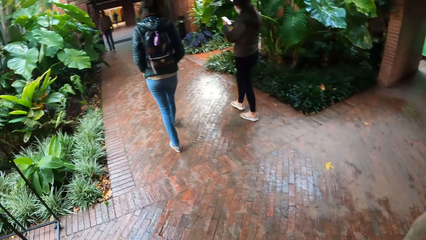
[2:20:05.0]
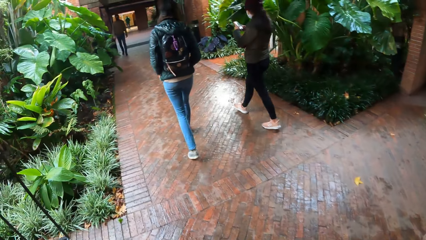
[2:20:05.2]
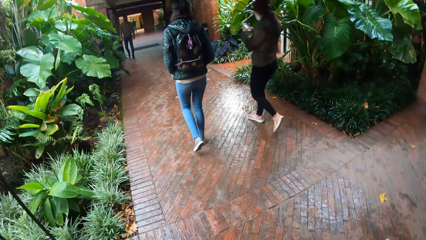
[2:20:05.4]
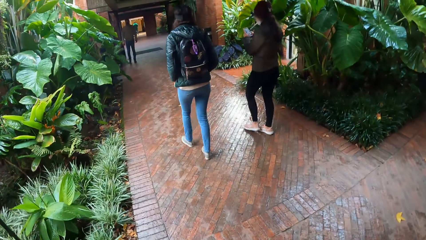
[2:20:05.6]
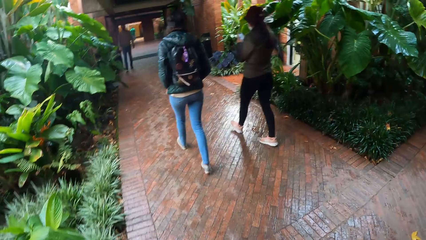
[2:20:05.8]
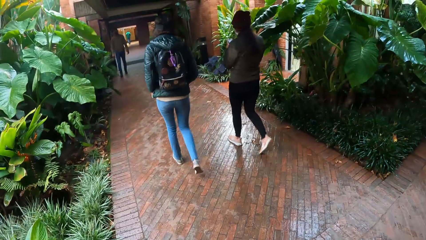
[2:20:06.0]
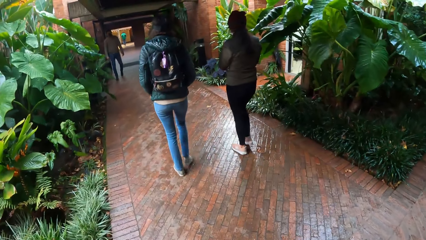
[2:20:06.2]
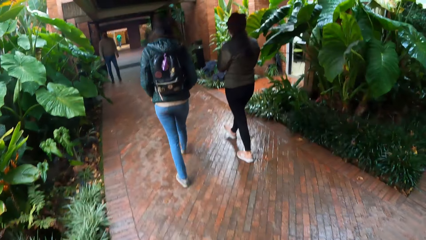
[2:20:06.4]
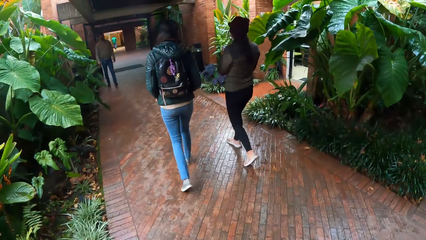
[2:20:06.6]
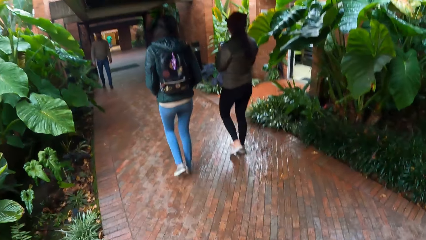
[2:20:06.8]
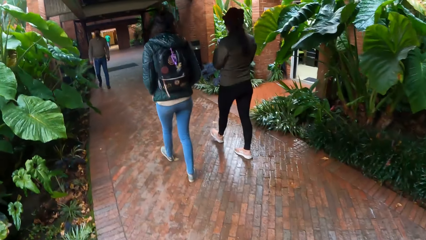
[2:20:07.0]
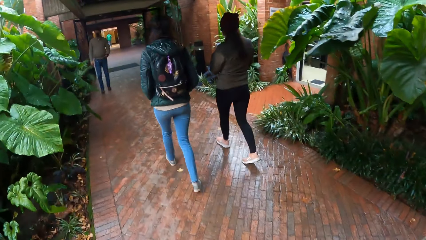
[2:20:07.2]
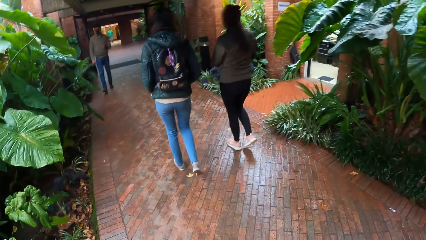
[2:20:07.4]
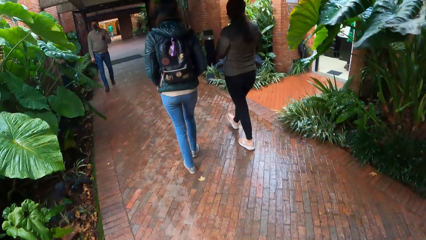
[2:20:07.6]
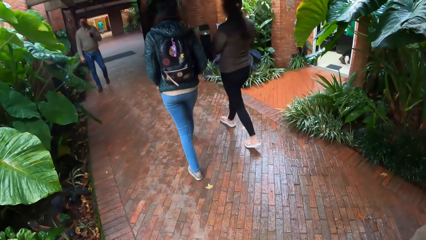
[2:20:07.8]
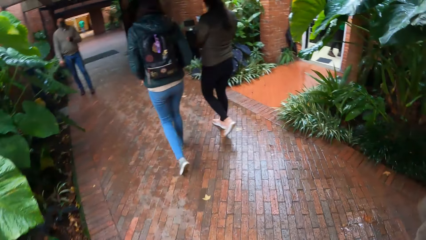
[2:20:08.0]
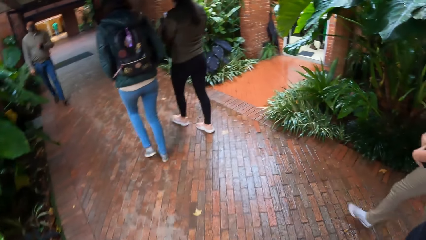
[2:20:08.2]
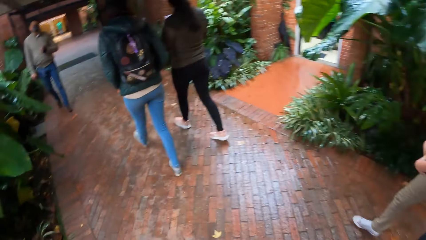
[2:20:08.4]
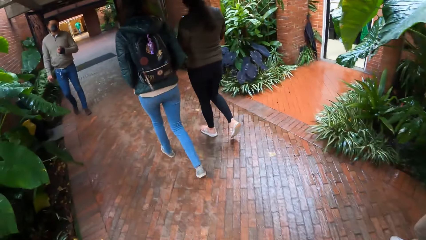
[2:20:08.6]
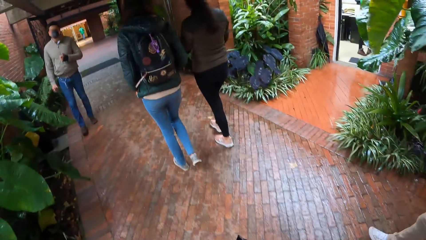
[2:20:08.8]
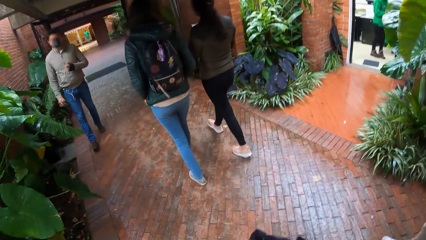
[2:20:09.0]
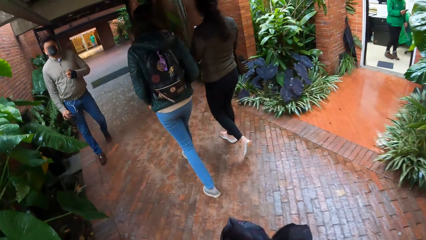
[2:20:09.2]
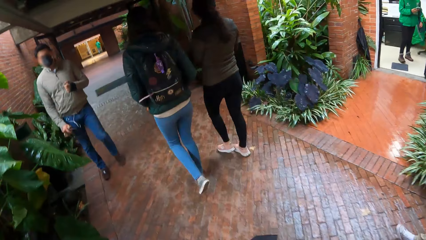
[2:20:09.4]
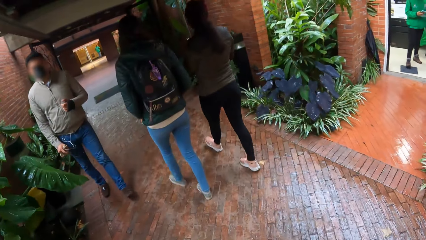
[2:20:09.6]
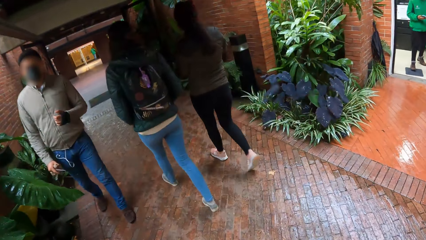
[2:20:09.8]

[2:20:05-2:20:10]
The camera wearer looks around.

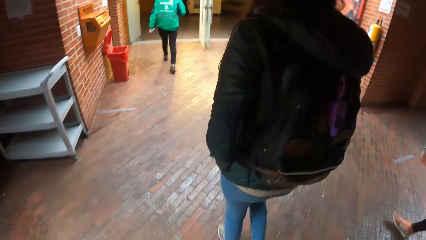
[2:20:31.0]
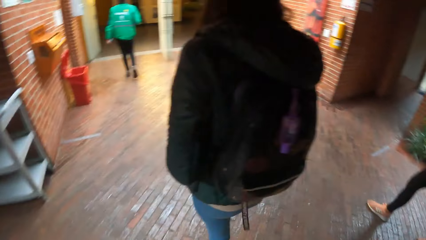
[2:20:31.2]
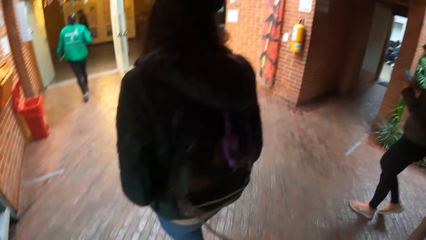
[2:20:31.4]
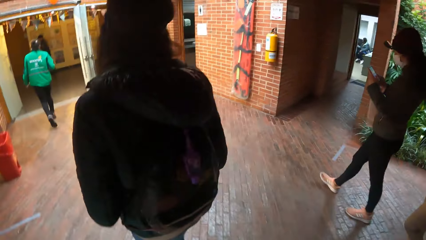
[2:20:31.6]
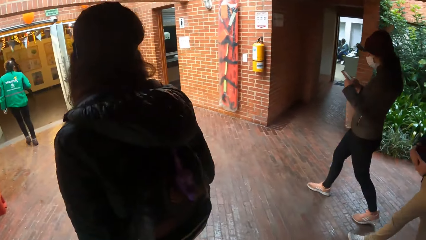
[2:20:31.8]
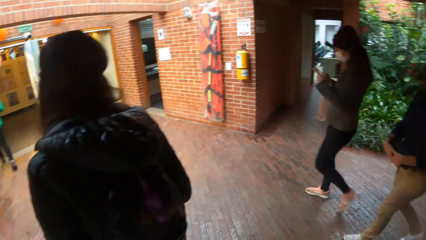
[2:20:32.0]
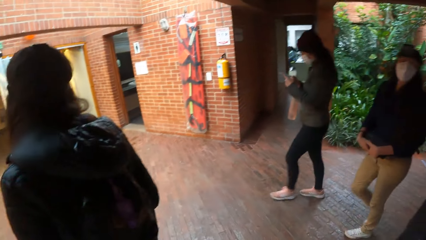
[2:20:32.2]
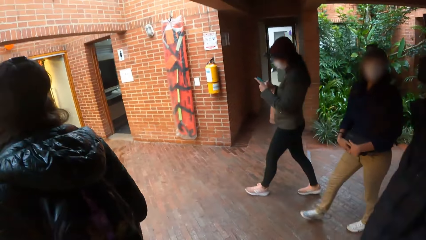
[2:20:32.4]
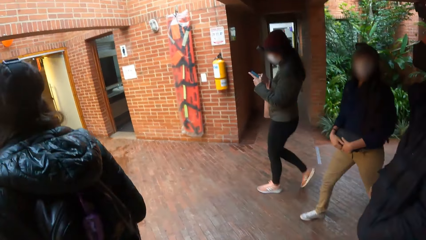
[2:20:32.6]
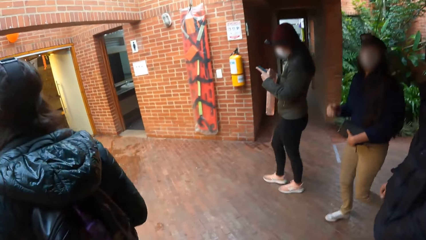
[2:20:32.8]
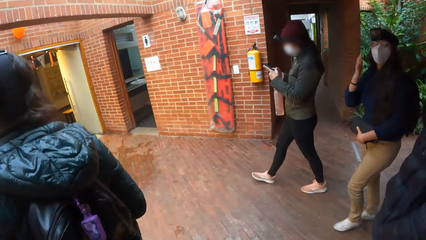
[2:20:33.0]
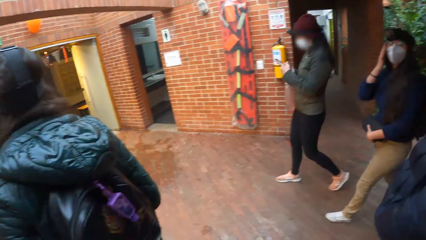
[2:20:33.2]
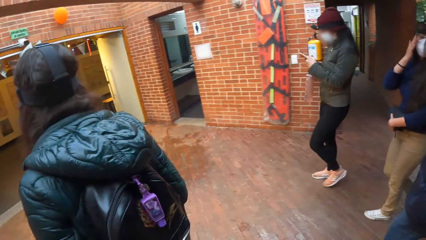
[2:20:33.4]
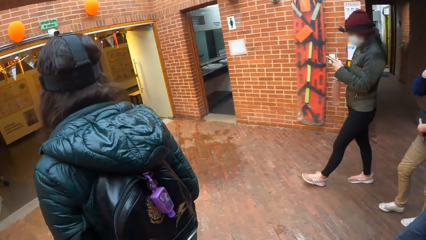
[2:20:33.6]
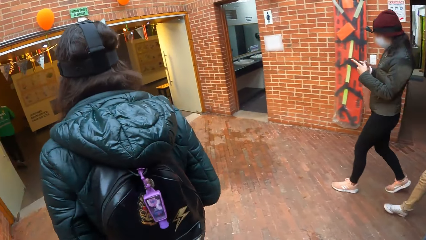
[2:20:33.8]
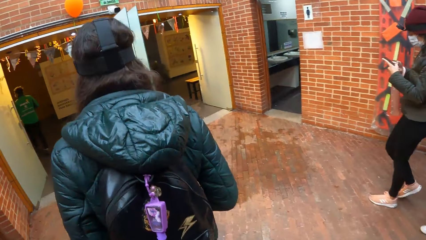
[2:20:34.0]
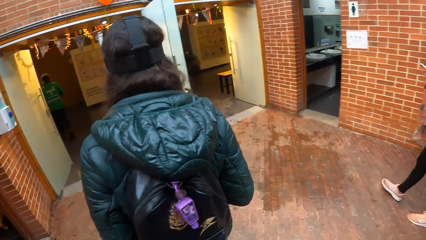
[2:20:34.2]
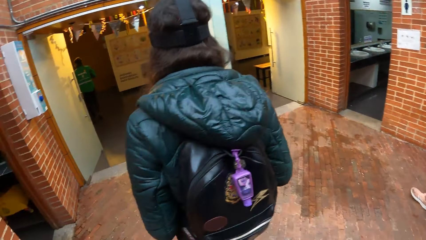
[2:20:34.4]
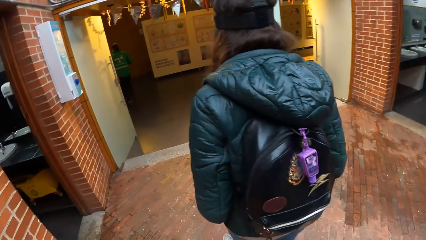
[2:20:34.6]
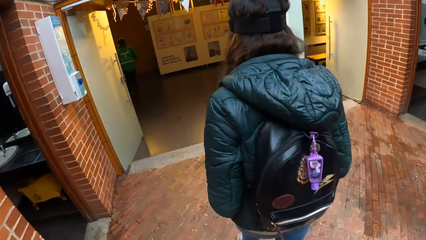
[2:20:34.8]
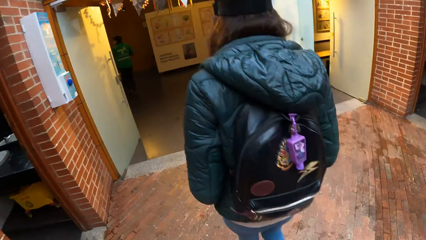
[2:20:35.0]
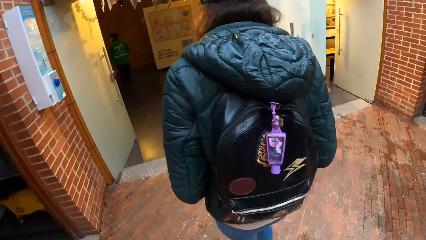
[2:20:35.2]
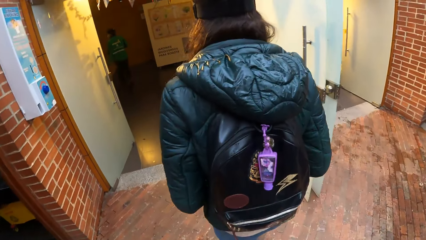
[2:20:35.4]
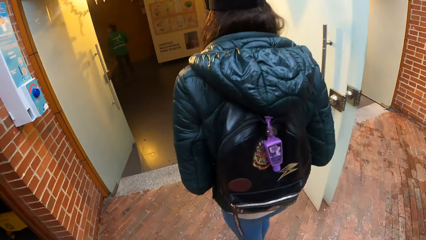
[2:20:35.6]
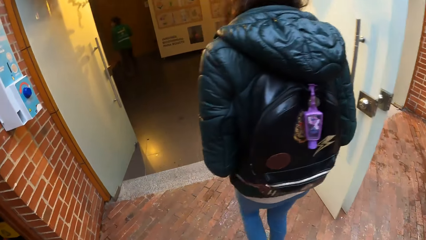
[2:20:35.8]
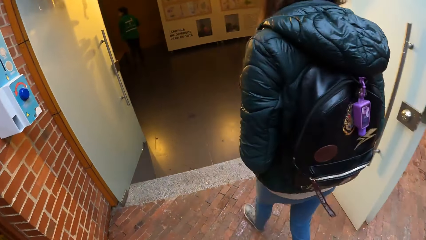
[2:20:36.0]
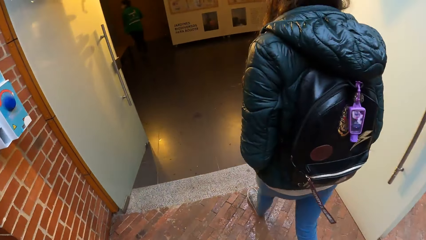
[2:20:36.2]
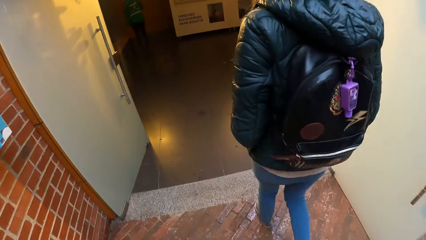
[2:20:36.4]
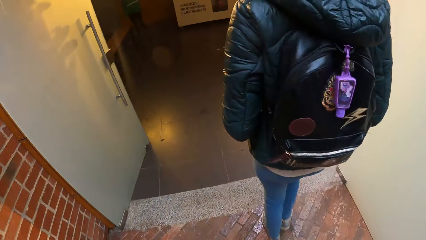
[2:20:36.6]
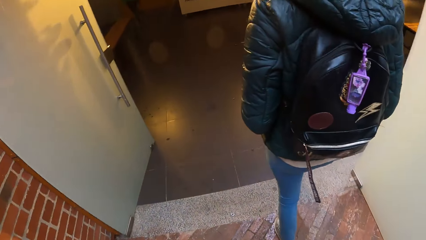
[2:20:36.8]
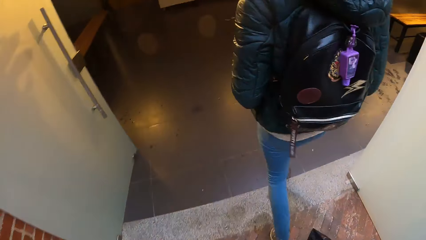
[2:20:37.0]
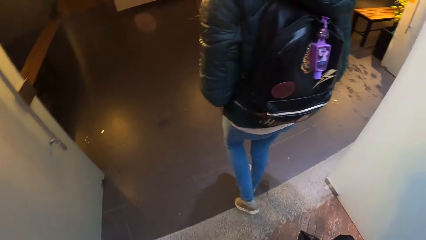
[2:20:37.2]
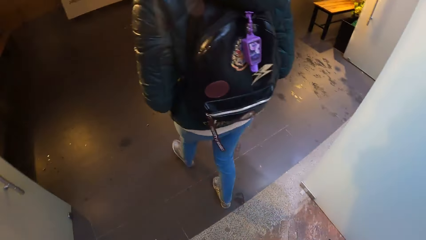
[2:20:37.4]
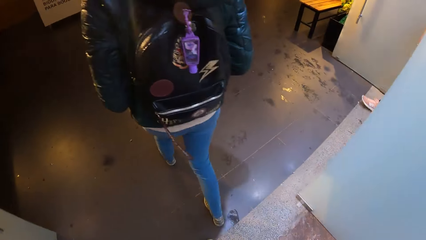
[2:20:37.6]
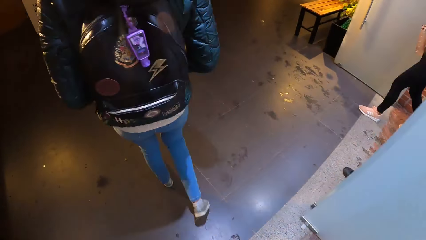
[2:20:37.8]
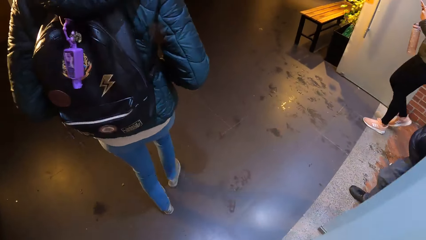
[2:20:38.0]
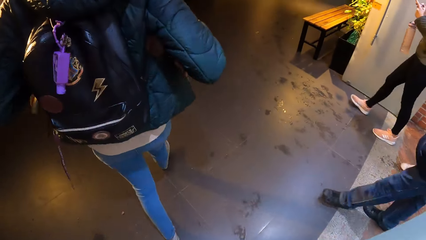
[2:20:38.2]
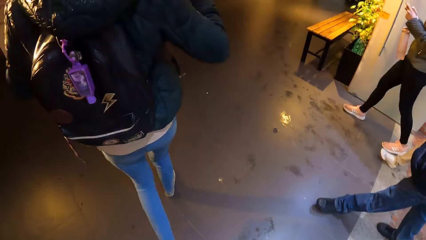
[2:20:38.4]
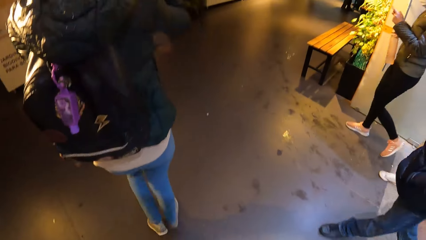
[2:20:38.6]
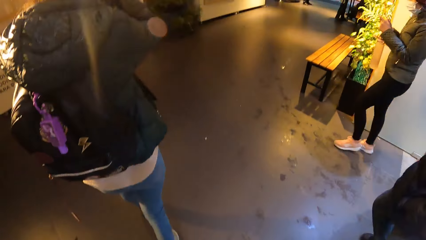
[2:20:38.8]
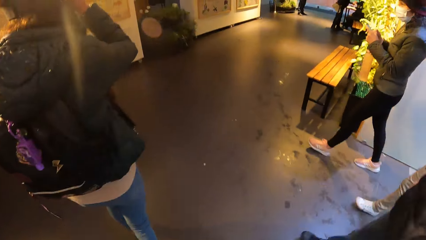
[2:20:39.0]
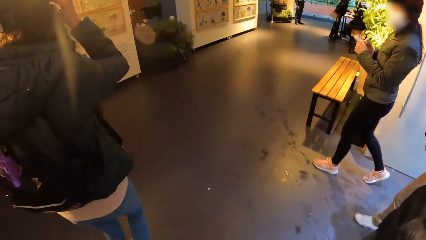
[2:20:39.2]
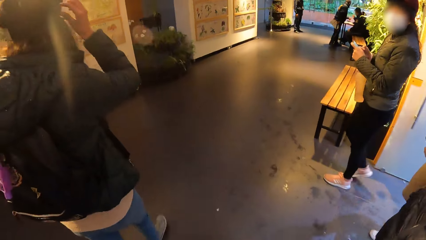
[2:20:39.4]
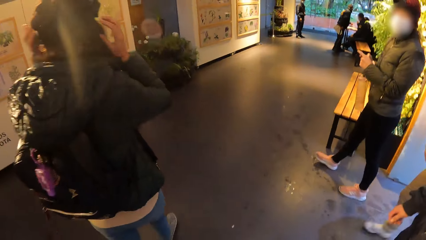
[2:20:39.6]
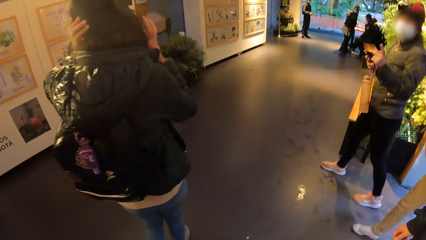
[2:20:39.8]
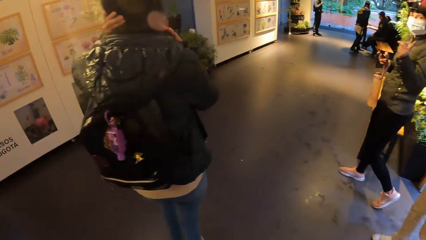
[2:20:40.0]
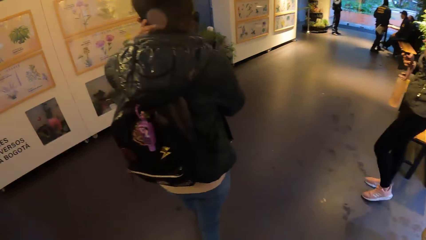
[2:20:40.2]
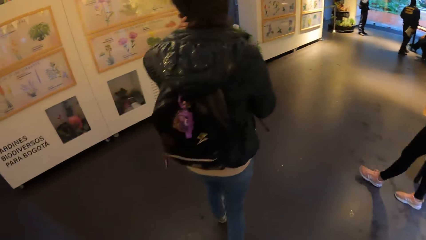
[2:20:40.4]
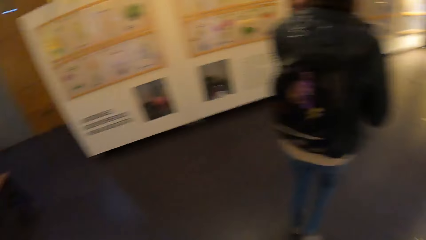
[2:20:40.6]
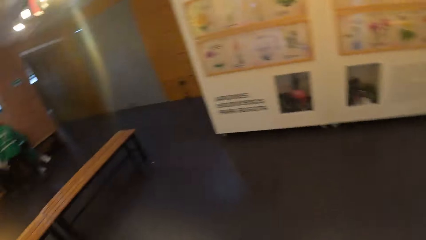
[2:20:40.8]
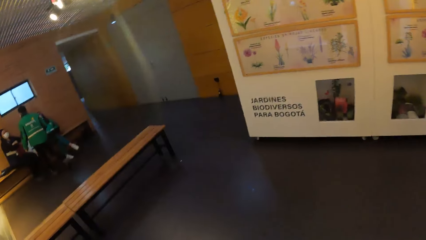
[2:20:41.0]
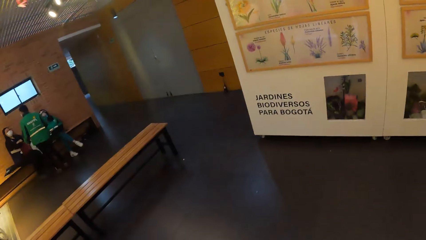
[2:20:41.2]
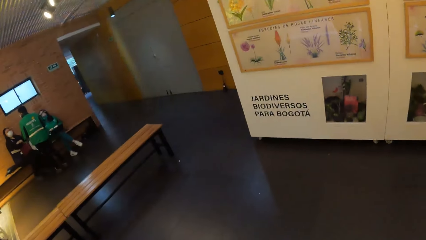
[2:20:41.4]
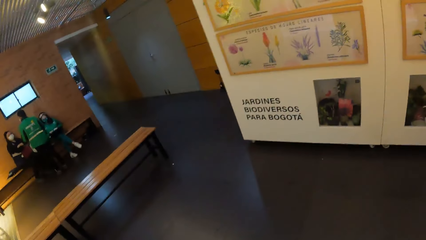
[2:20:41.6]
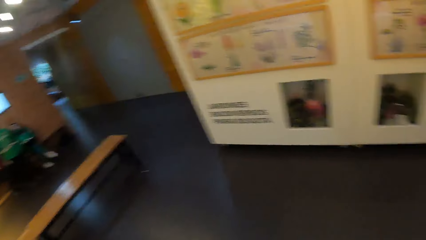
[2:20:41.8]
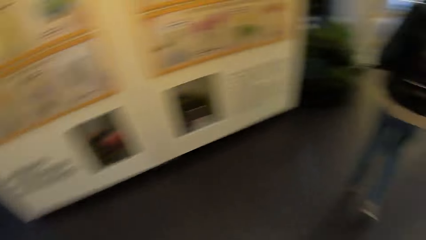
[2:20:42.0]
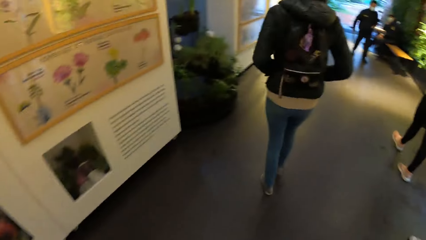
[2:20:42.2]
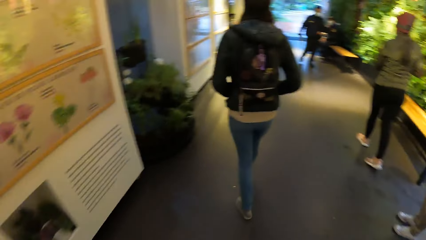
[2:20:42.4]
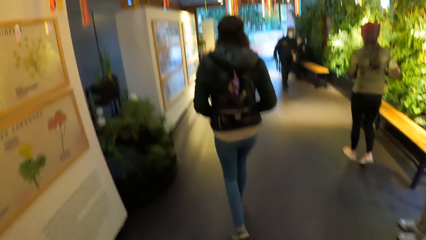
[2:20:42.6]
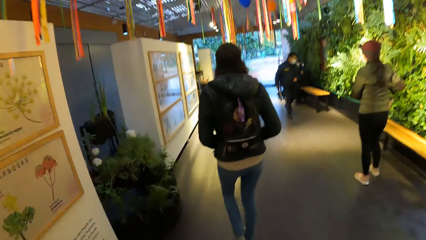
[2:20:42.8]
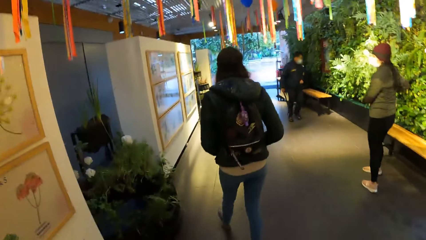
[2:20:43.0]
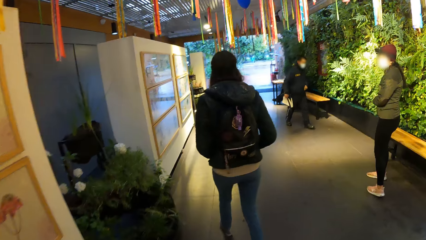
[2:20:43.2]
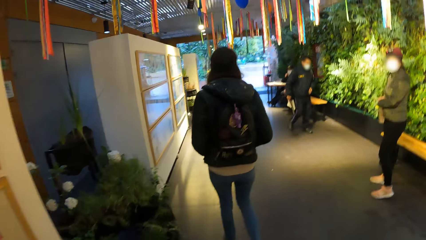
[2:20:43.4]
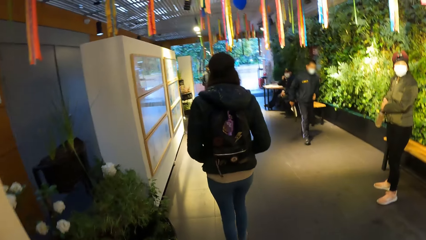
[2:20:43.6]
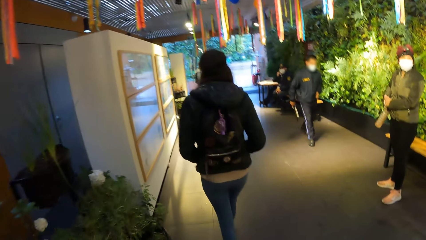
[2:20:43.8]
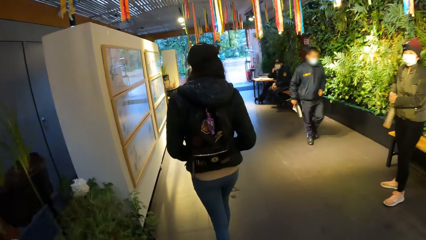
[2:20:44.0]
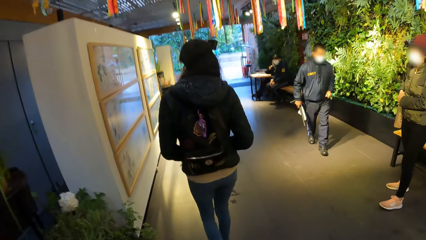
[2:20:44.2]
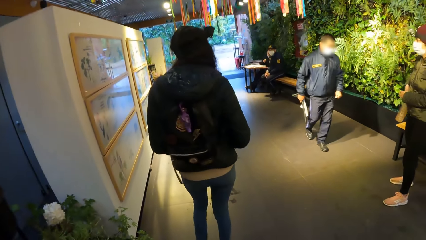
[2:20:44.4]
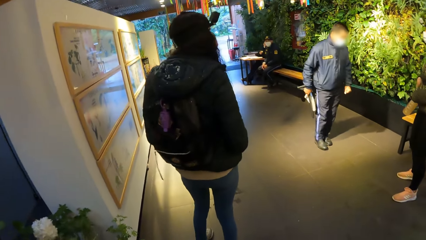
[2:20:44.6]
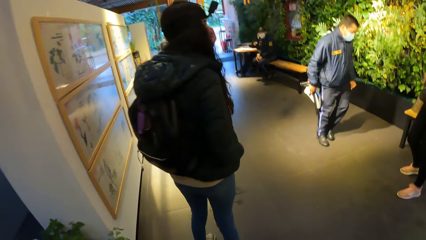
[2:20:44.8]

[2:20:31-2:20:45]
The woman removes her right hand from the black box. She touches her head with her right hand. The camera wearer walks on the floor.
